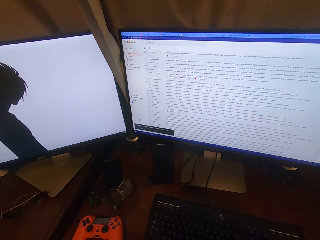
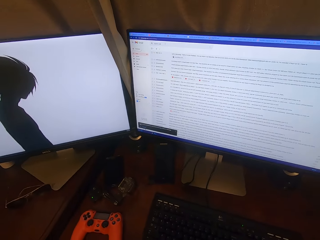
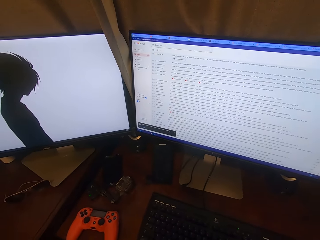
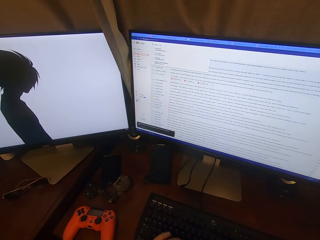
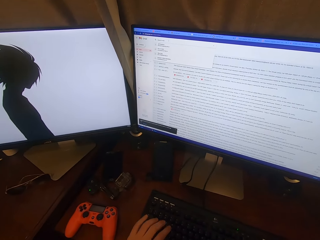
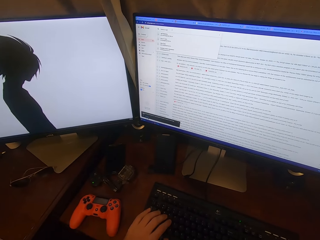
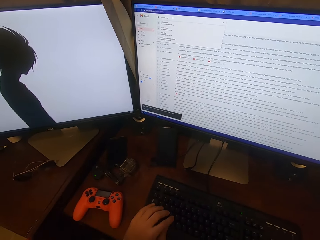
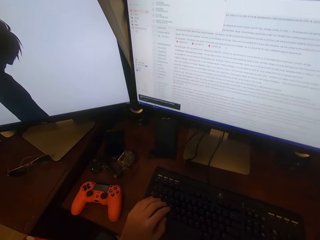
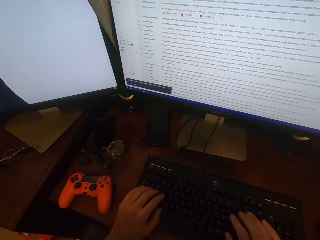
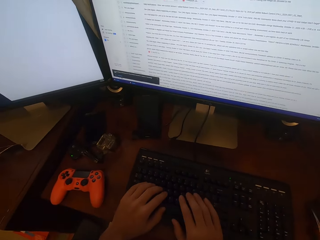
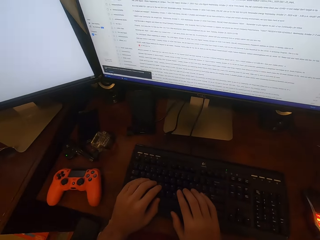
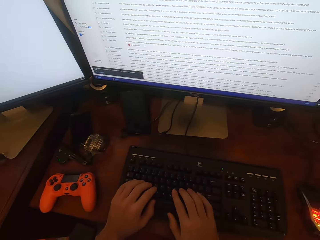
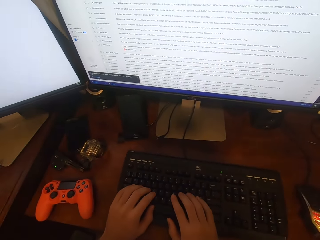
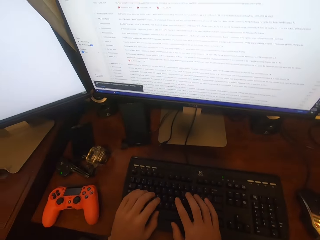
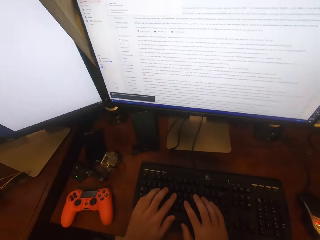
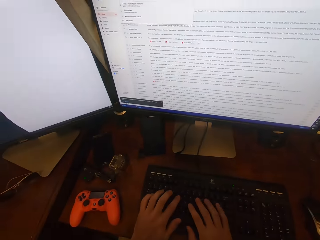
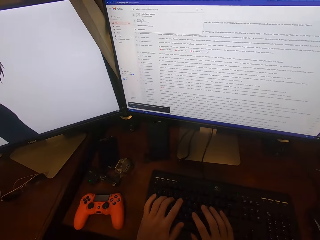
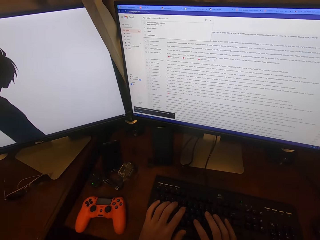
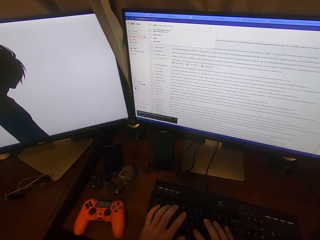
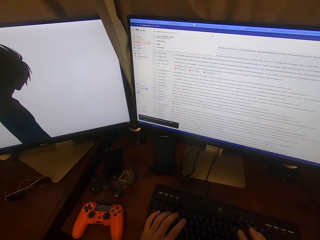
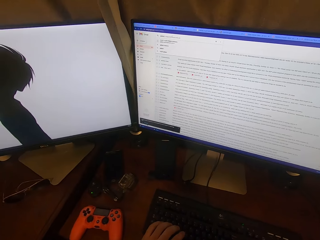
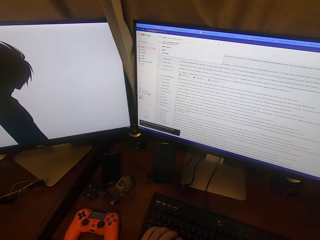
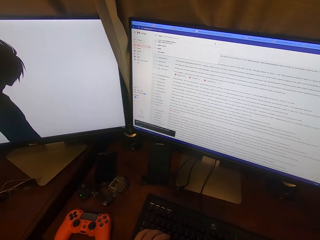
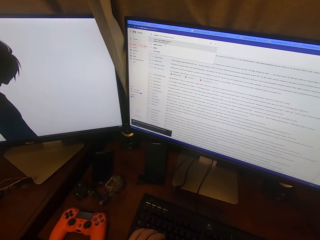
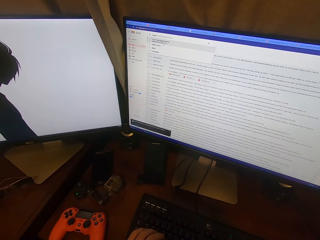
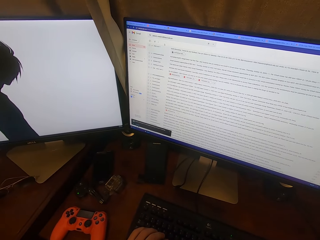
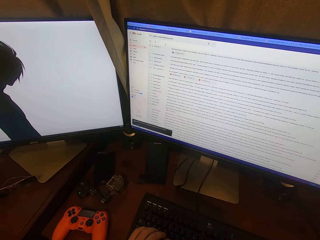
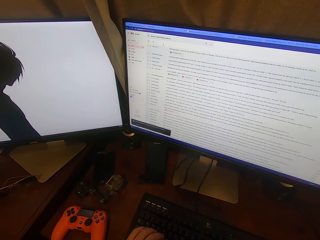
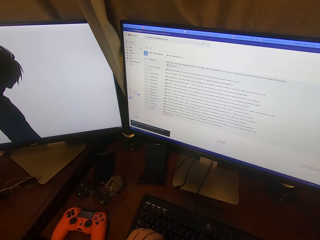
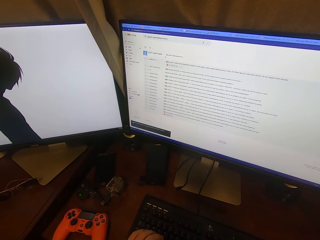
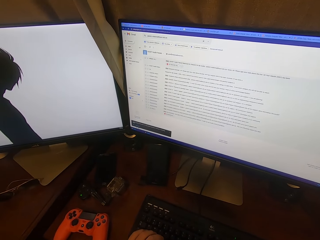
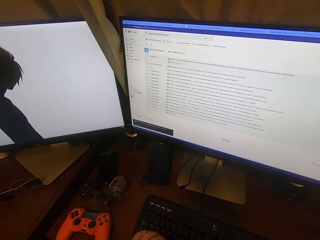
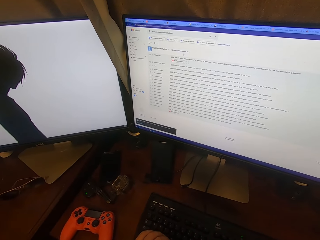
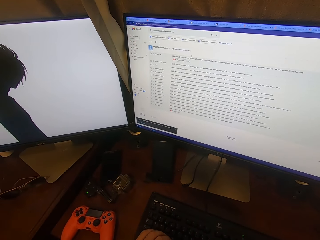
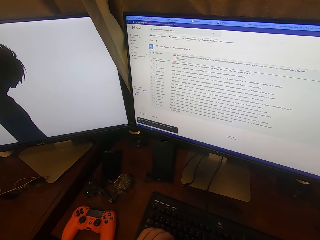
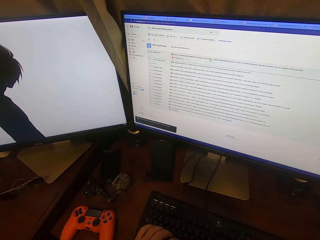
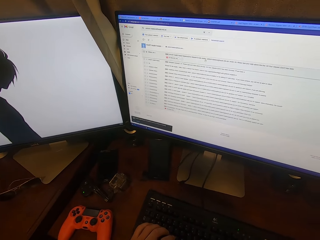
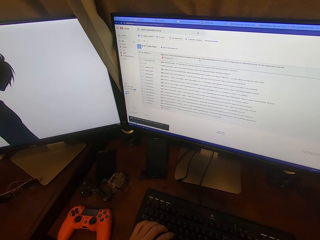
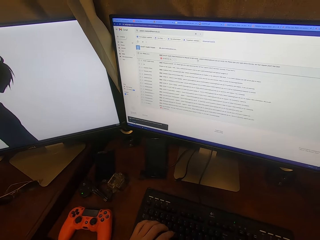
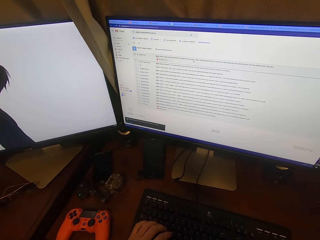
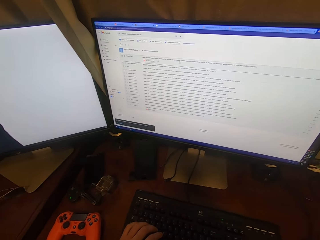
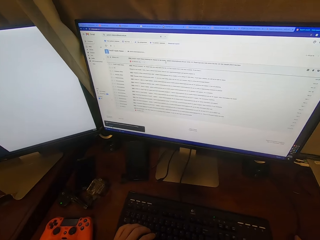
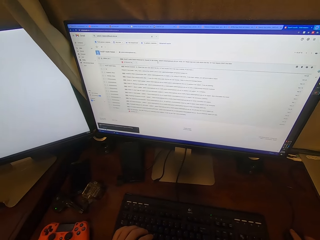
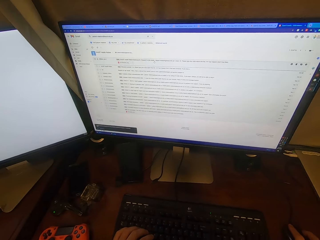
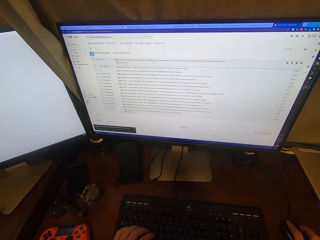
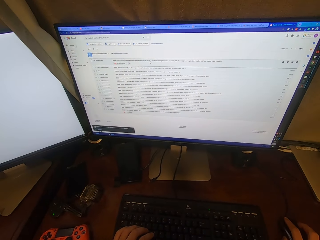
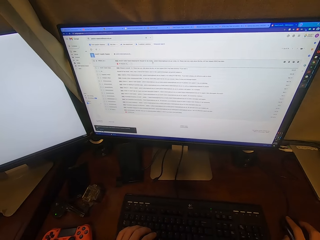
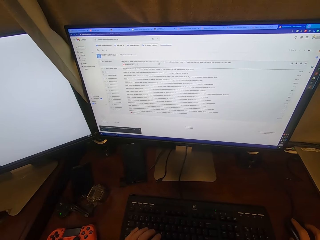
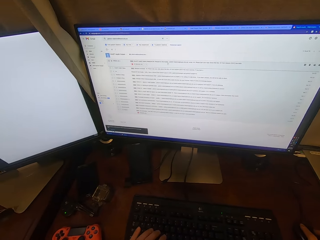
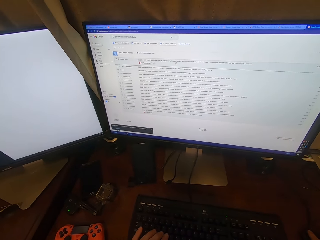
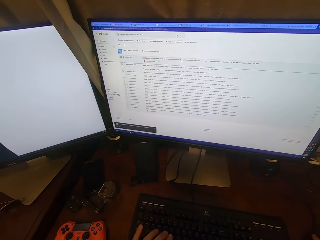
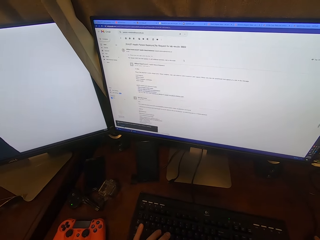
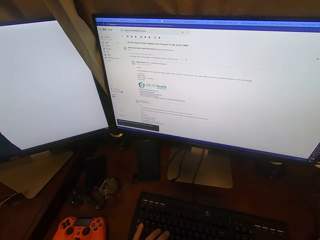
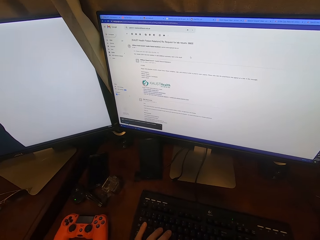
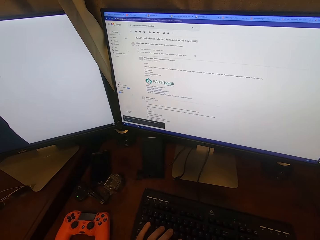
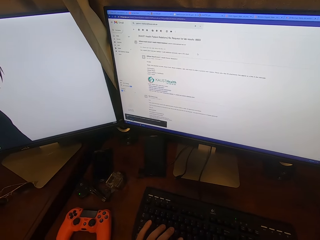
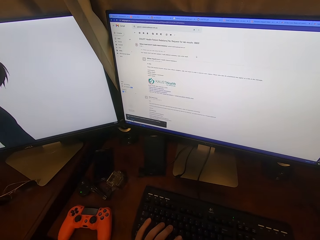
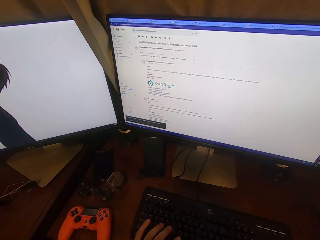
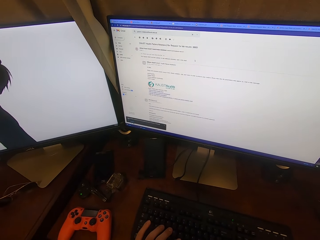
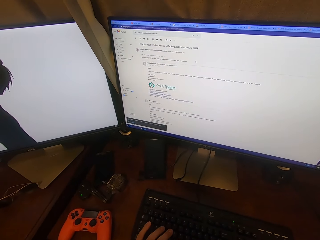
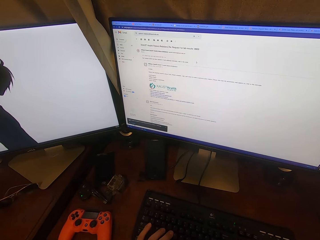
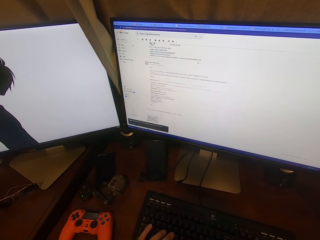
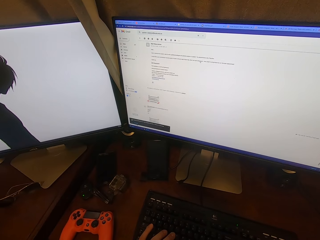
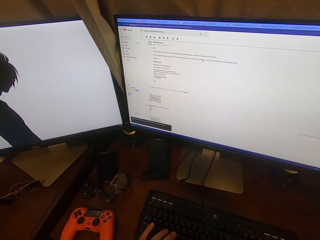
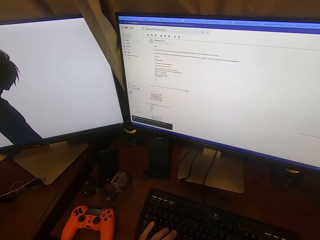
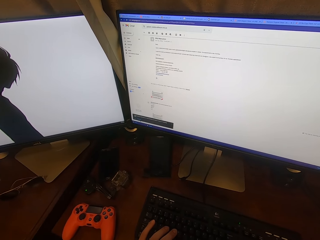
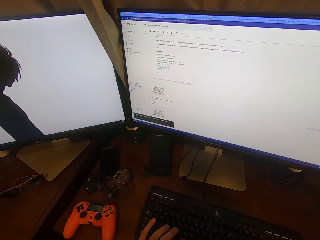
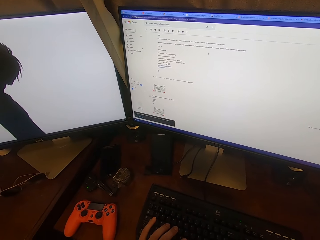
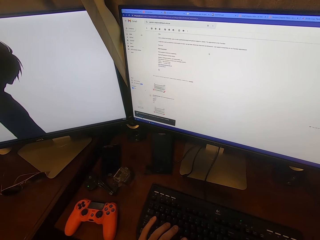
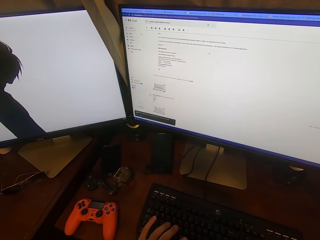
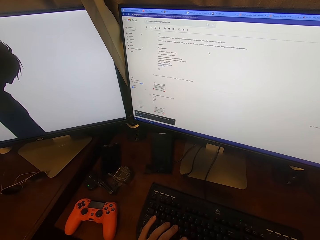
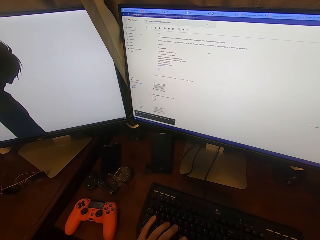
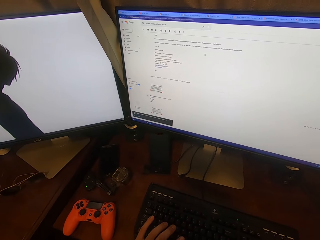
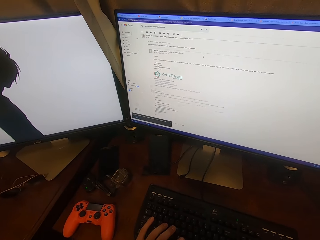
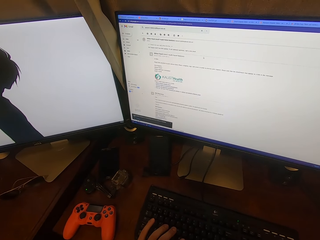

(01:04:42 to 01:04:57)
The camera wearer turns around. They move the mouse cursor on the screen. They operate the desktop with the keyboard. They press on the keyboard keys. They operate the desktop with the mouse. They turn around. They type words on the screen. They operate the desktop with the keyboard. They scroll down the mouse ball.

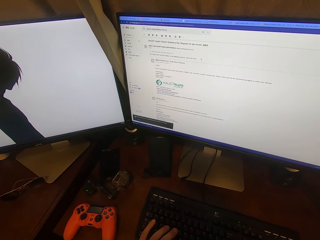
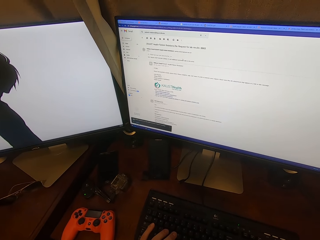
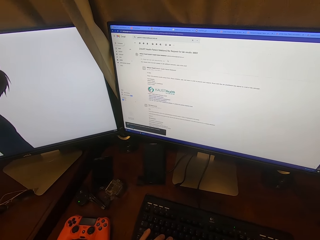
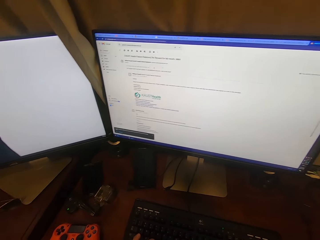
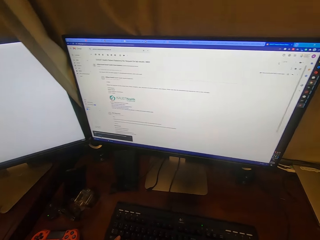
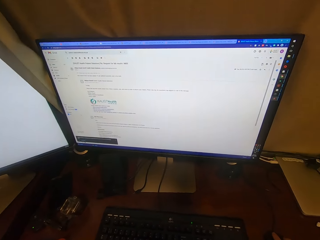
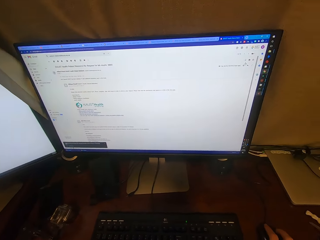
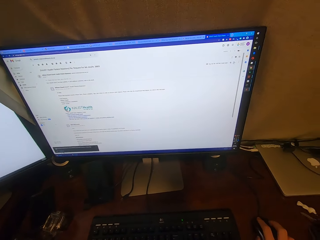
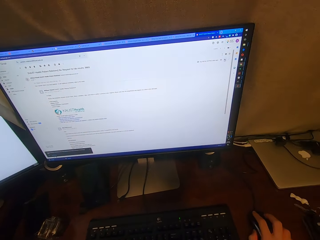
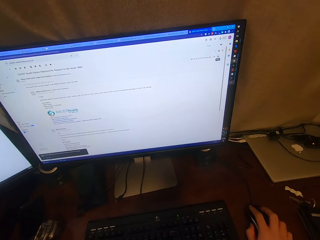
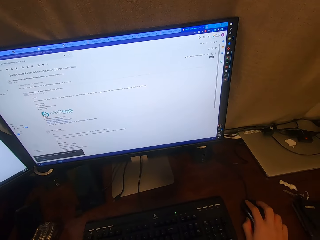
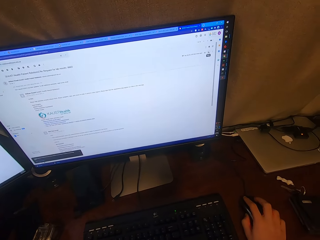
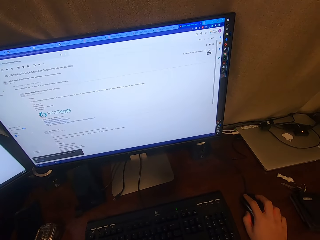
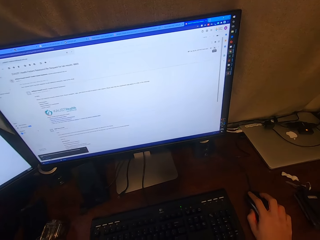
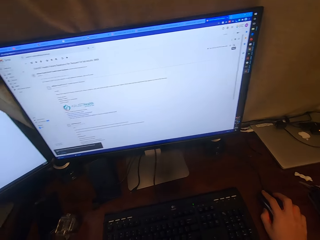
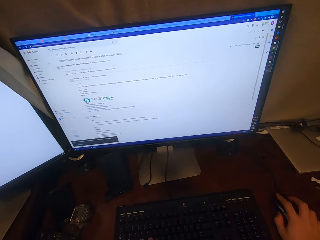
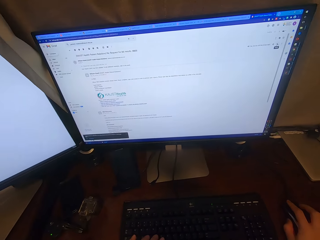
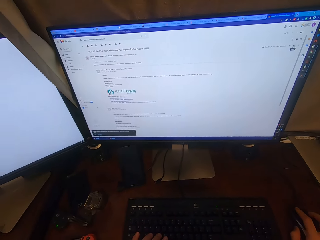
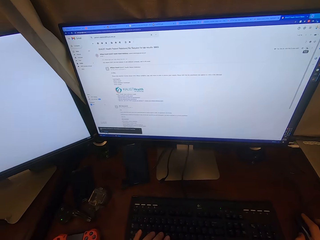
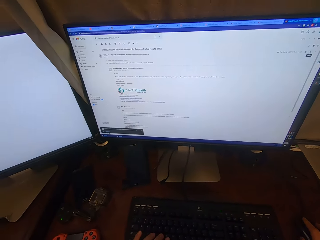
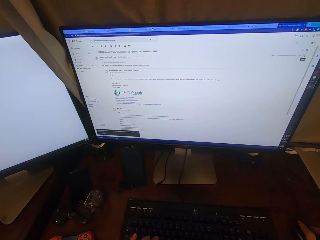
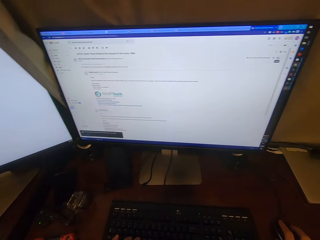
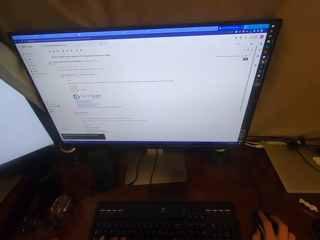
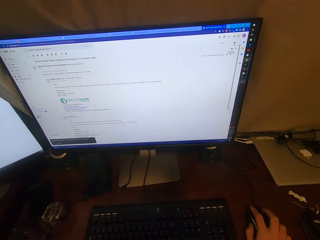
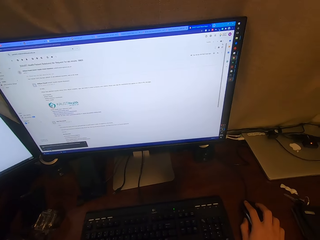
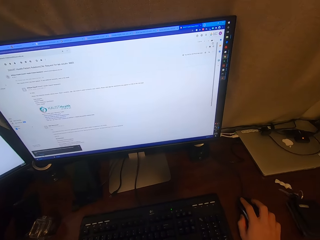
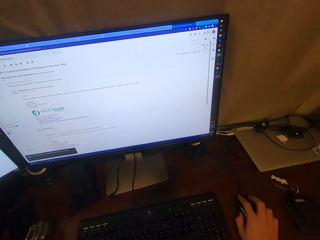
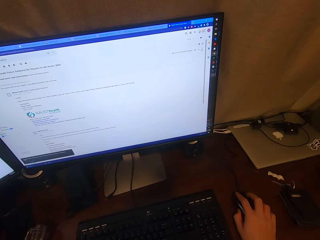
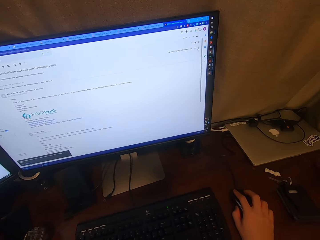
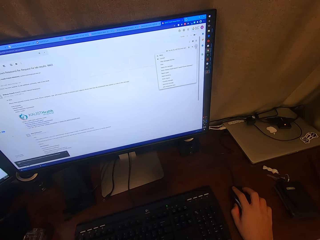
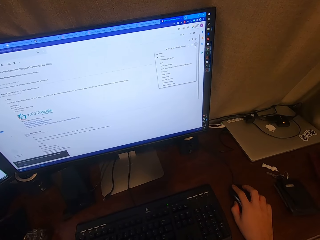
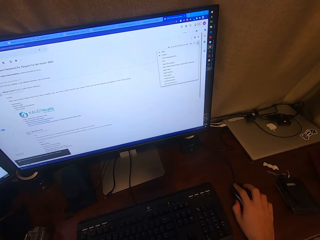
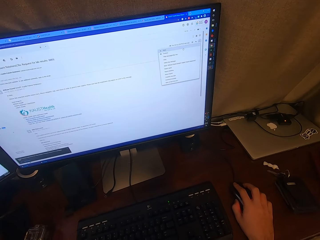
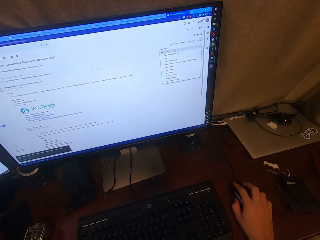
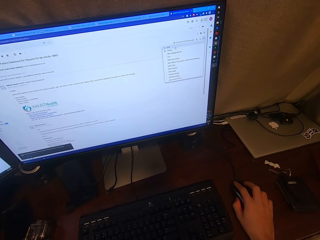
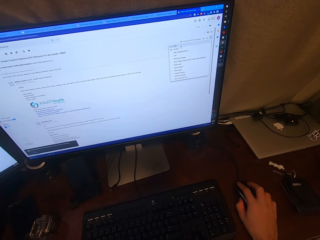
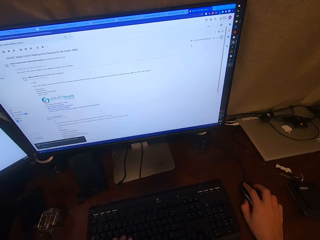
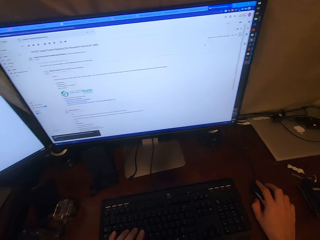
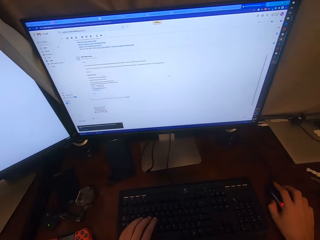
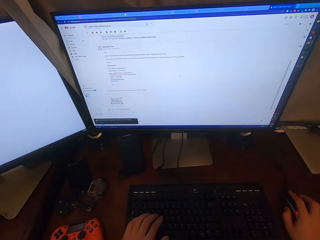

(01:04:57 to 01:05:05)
The camera wearer turns around. They operate the desktop with the mouse. They hold the mouse. They turn around. They move the mouse cursor on the screen.
